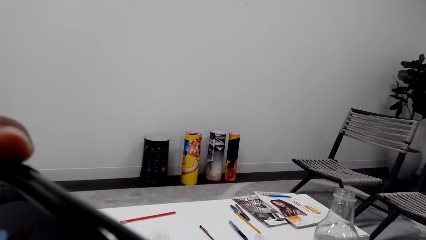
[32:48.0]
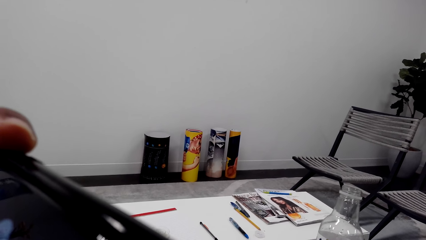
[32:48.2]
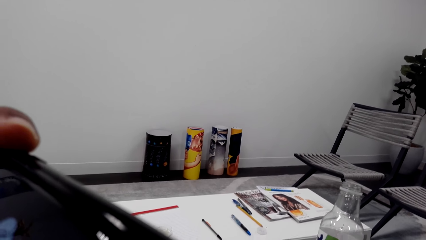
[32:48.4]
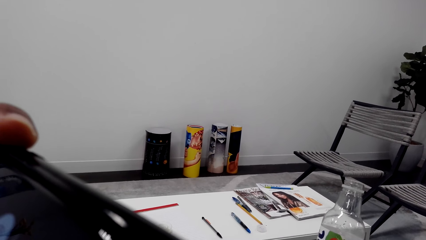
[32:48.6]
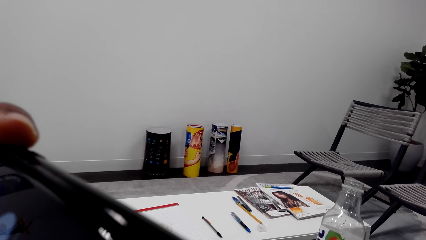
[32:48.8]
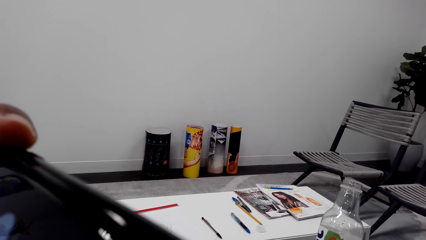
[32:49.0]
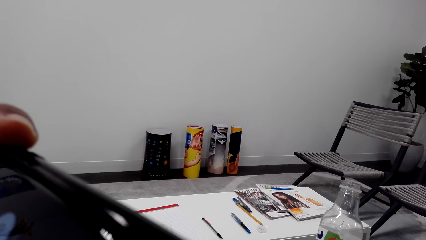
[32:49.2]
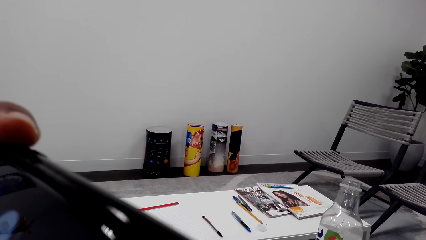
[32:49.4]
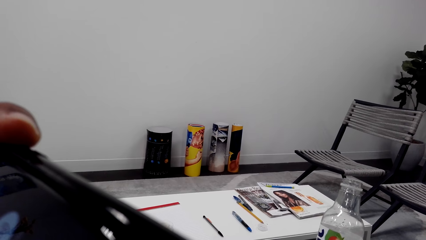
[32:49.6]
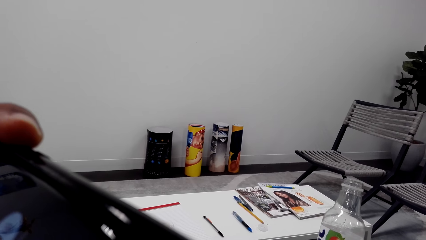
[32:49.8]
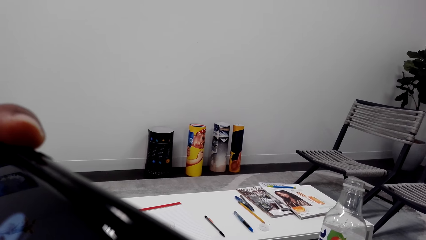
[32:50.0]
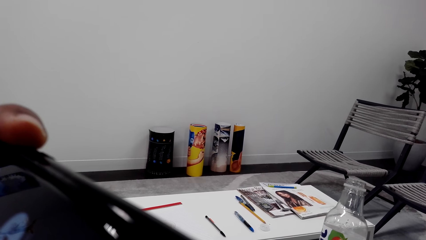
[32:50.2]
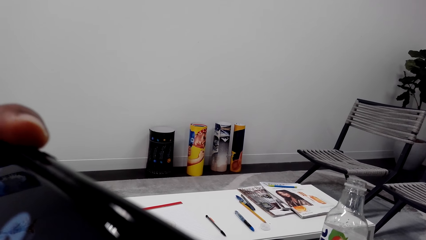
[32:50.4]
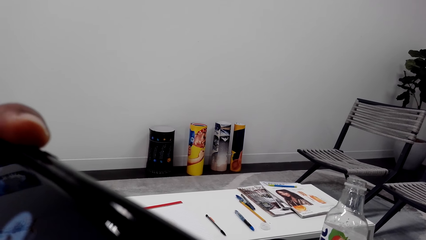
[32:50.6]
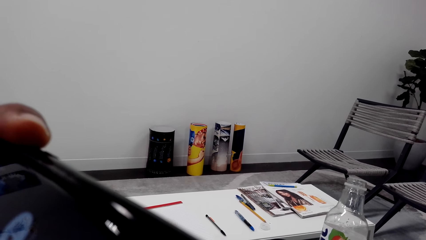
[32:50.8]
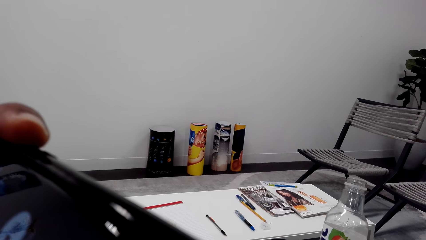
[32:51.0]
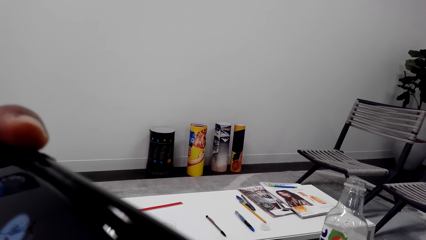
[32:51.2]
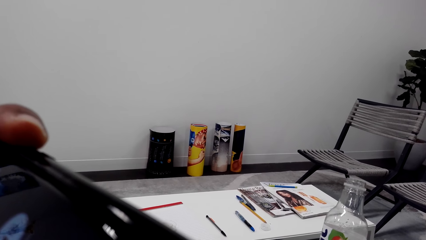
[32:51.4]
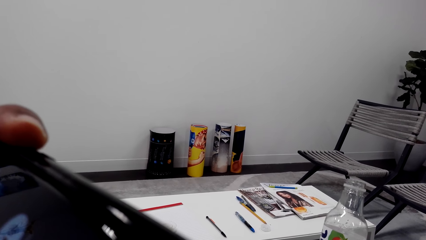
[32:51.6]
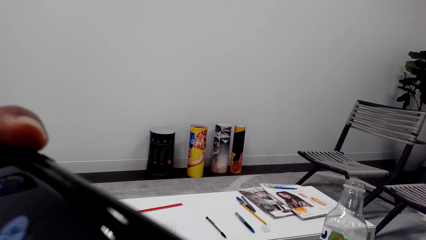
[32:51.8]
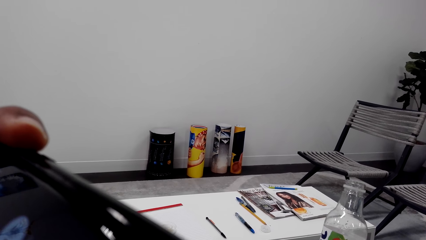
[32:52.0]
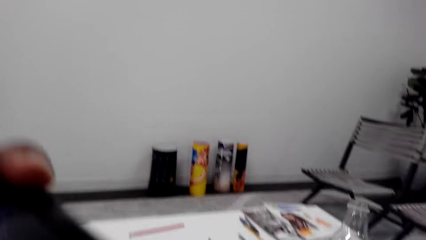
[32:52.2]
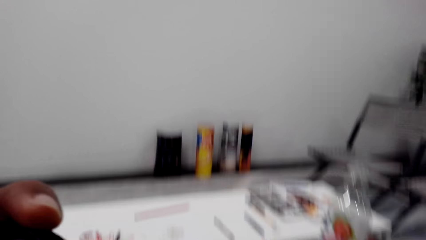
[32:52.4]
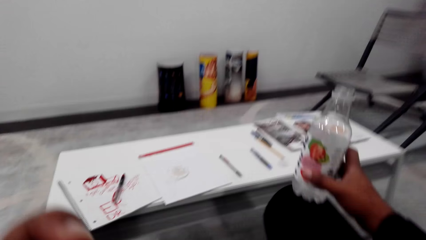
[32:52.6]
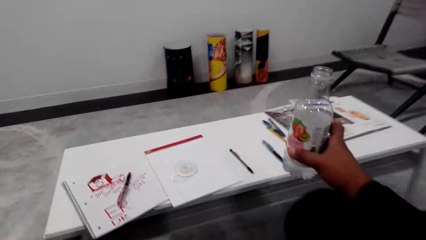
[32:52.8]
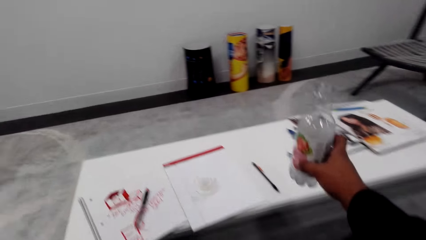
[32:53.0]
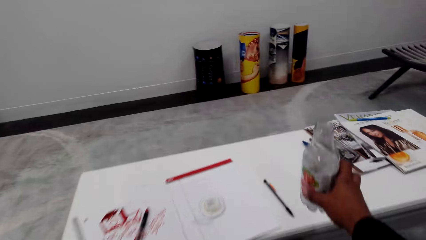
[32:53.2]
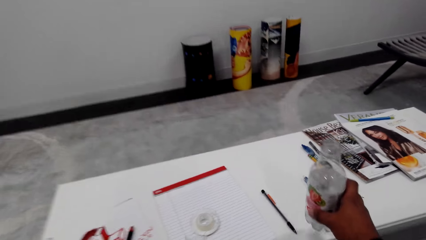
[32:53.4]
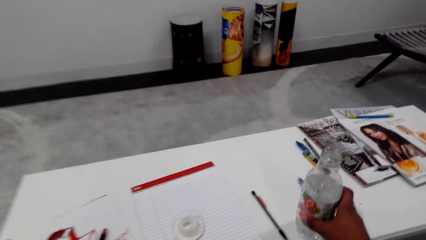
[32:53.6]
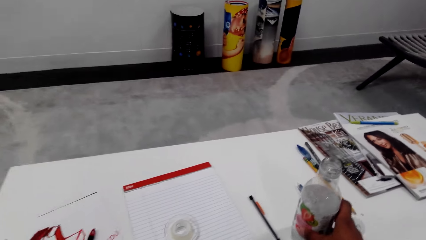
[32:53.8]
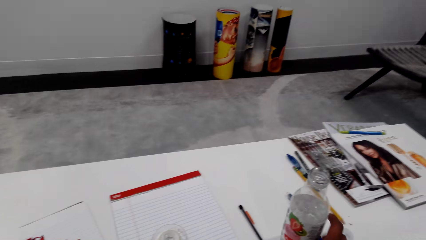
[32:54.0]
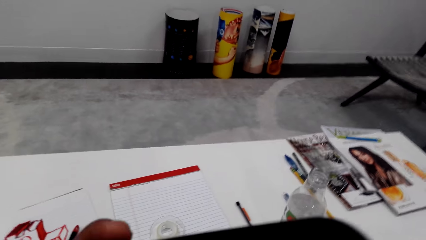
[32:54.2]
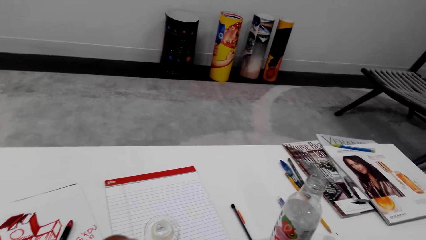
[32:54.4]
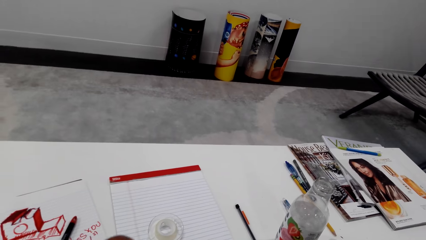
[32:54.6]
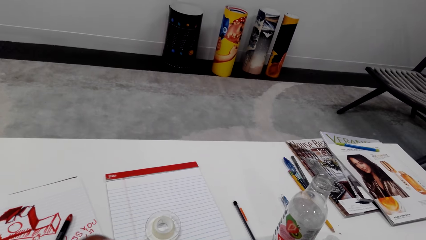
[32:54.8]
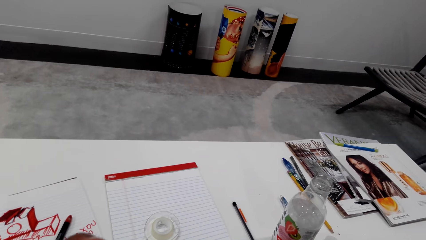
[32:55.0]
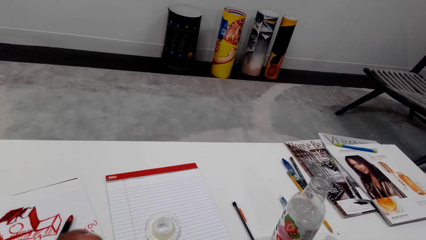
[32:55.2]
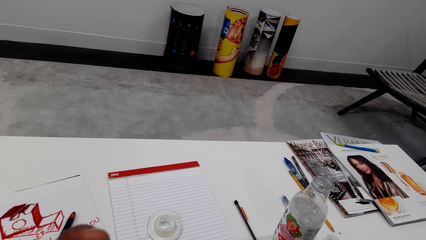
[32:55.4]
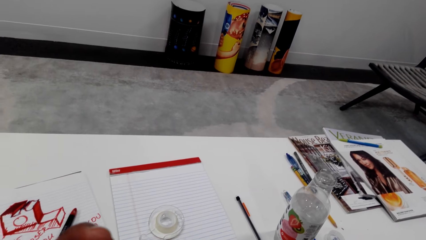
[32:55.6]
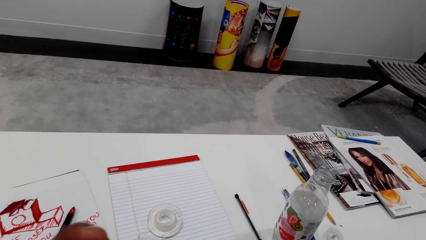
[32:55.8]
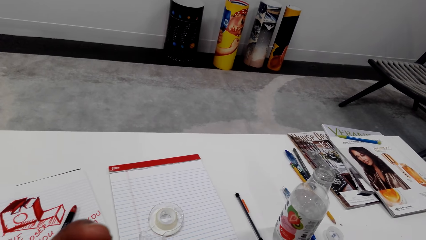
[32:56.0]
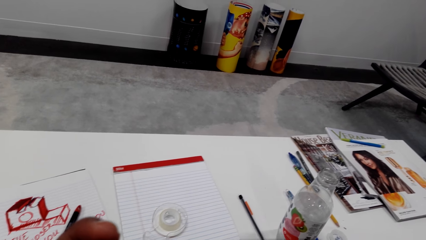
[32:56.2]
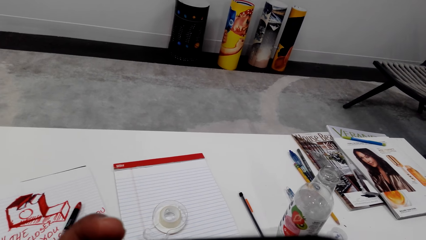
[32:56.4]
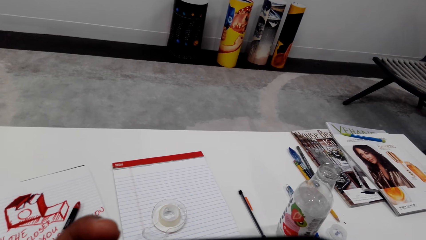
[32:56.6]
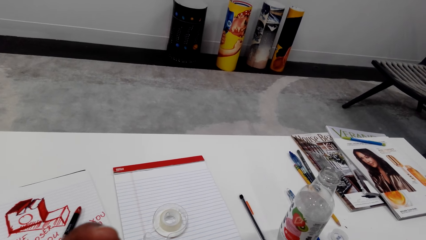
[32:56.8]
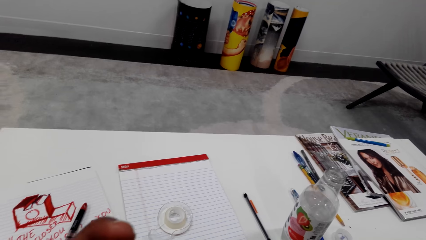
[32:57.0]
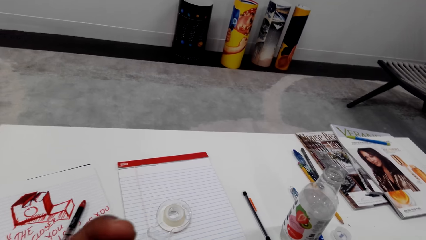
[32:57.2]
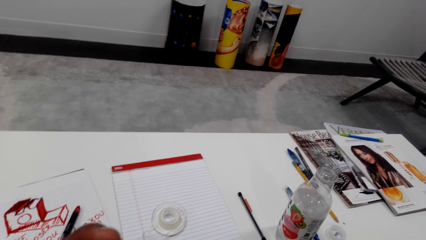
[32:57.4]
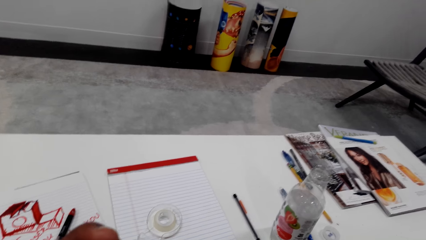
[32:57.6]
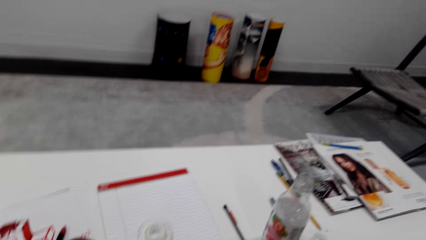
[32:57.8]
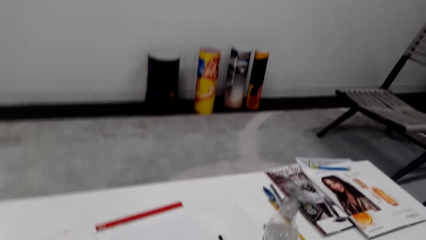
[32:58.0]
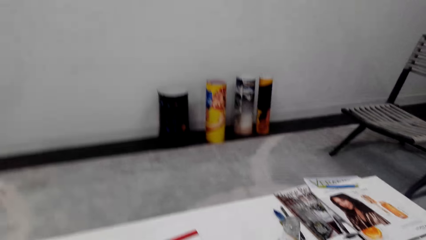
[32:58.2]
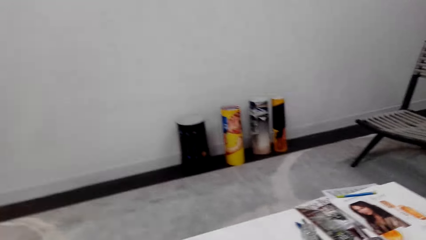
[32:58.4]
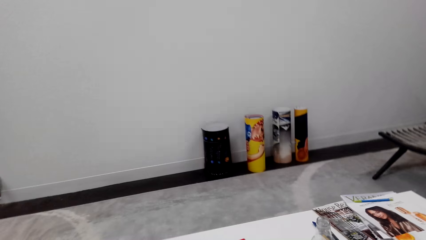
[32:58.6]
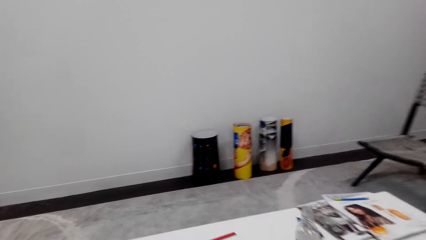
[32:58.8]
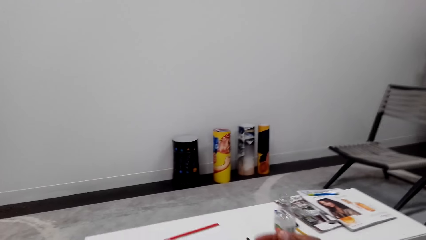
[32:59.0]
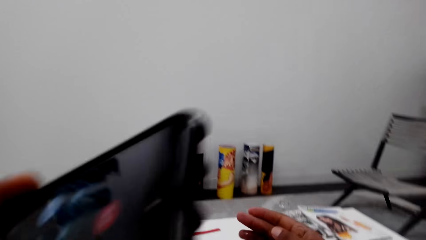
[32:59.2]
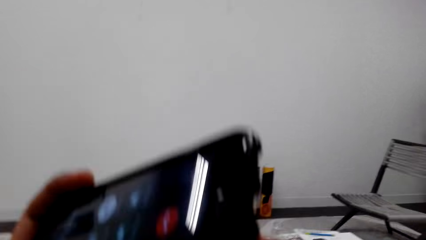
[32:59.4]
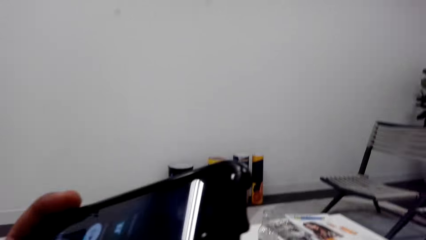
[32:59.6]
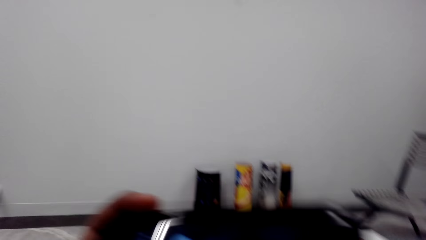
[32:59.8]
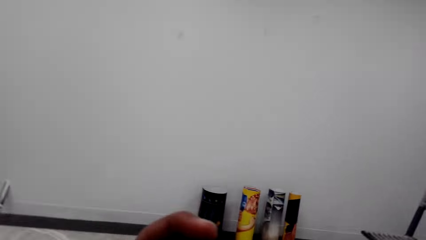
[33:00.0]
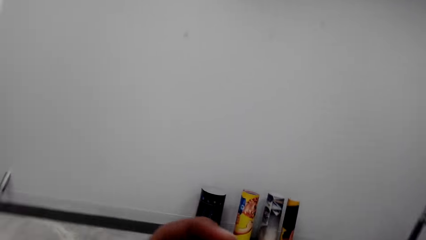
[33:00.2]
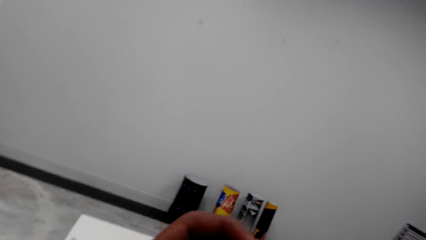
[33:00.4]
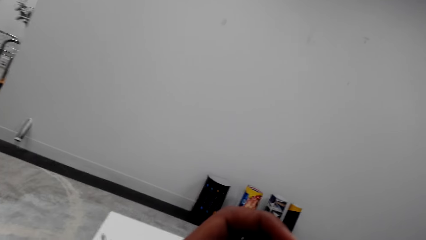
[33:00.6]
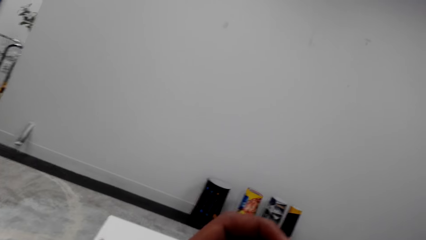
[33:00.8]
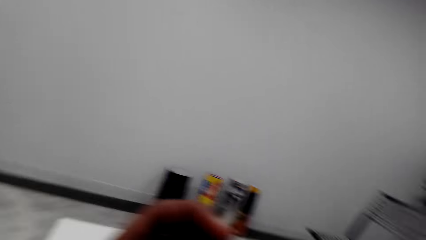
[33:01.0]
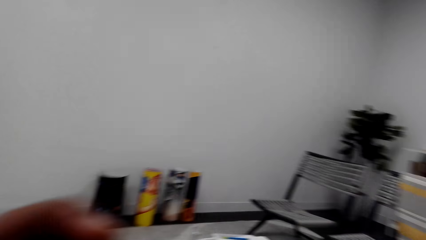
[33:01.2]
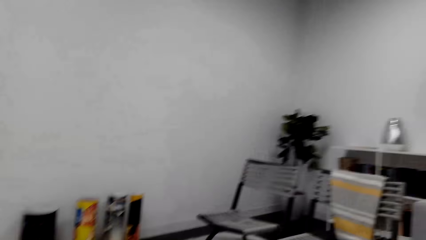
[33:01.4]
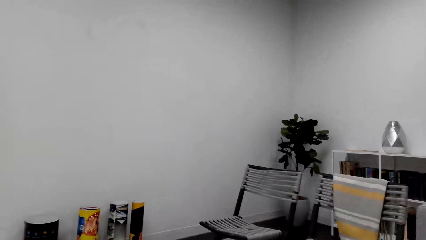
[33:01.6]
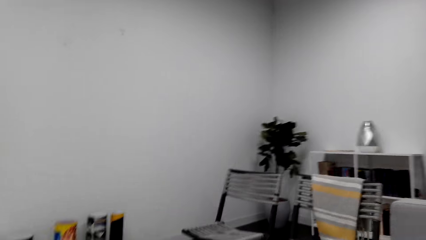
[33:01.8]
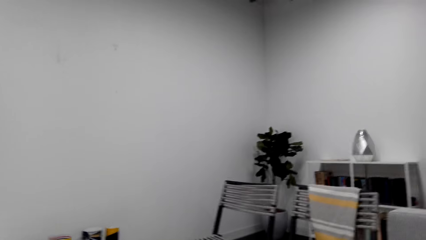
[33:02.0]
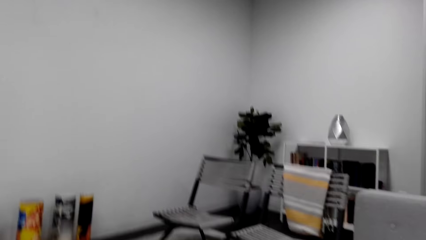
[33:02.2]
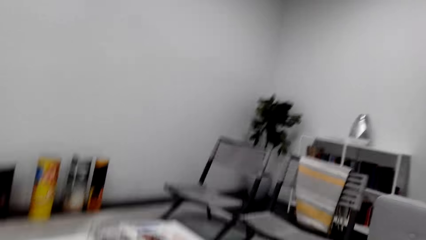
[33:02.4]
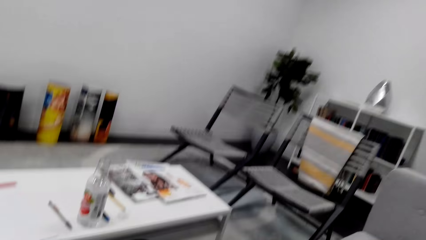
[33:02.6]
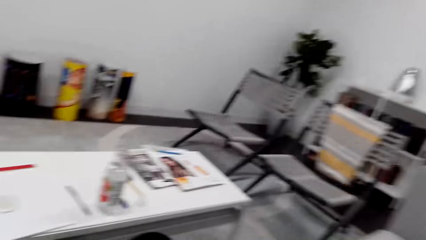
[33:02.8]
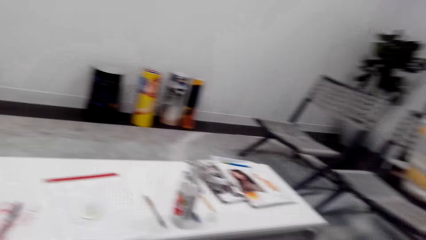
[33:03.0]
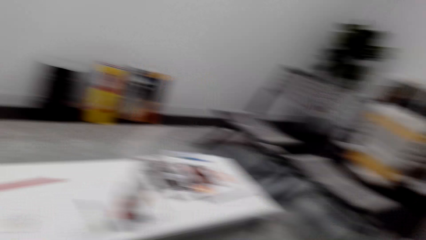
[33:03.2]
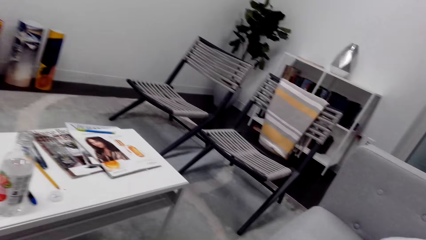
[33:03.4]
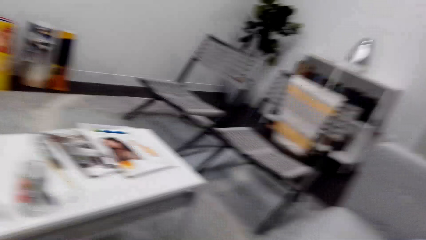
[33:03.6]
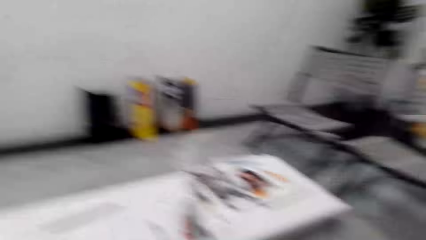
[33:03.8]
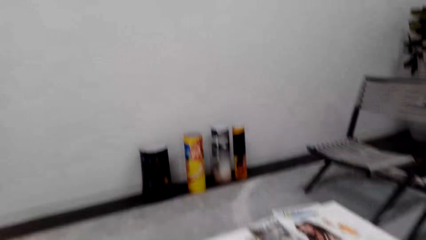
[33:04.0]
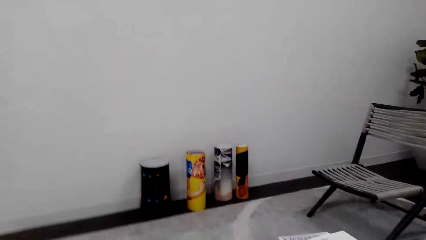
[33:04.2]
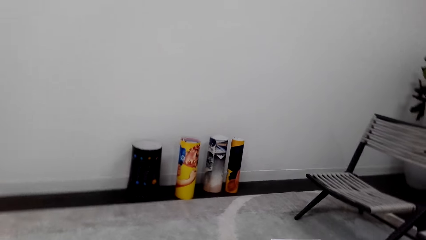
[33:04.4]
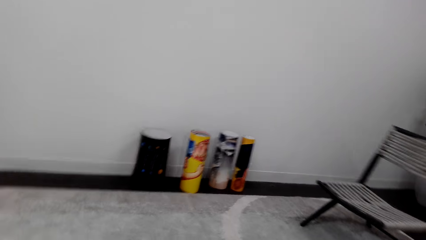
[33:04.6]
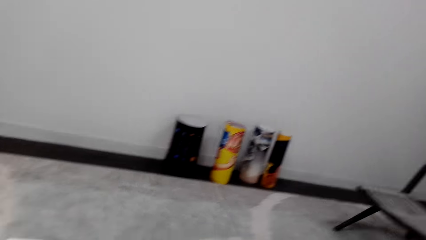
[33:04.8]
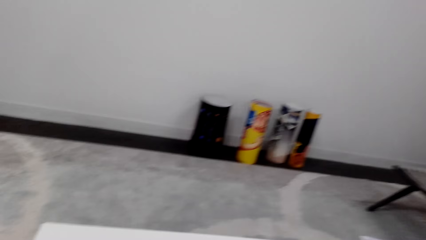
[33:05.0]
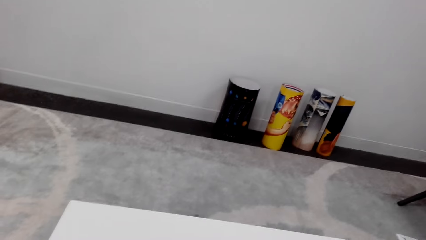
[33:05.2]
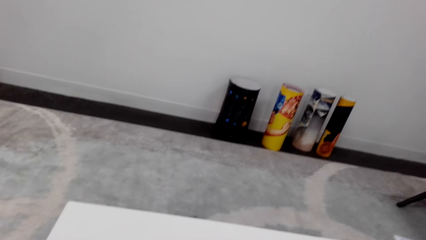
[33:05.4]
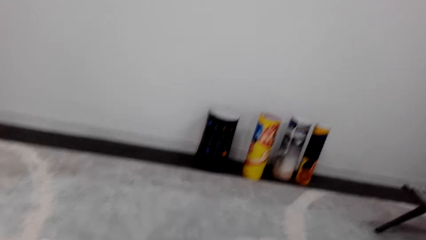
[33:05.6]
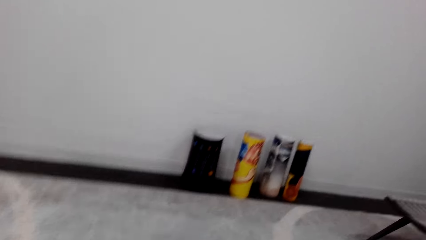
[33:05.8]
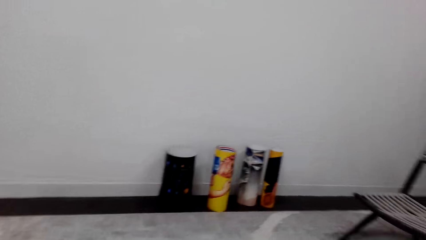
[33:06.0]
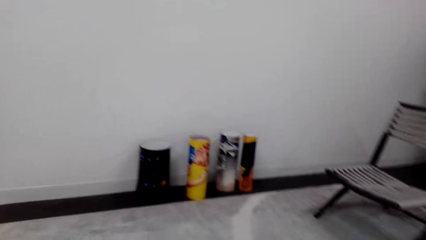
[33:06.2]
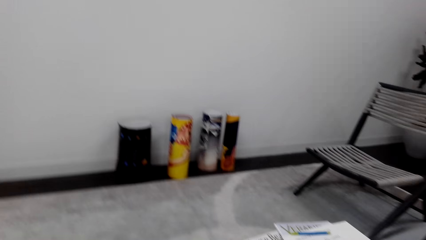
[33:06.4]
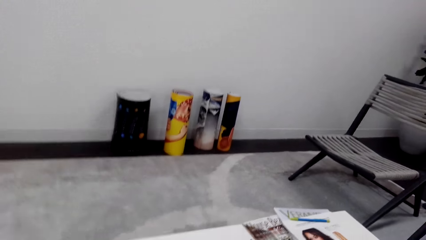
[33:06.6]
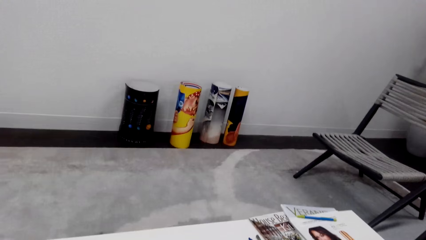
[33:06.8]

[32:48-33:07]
The camera wearer moves the bottle. He looks at the phone. He moves the phone. He moves the bottle. He places the bottle on the table. He moves the left hand. He sits on the chair on the floor. He looks at the table. He looks around. He lifts the phone. He holds his phone with his left hand. He looks at the phone. He moves the phone. He looks at the phone. He looks around. He sits on the chair on the floor.
